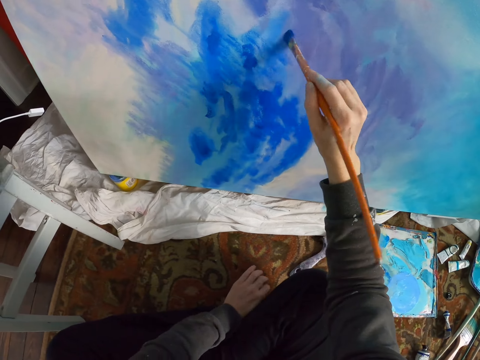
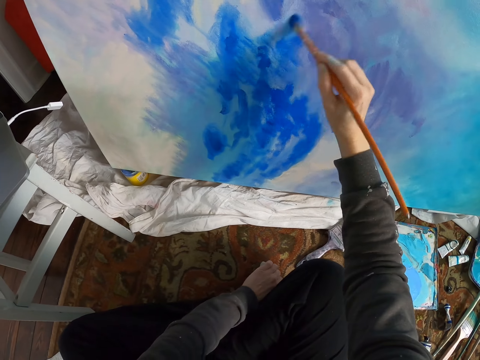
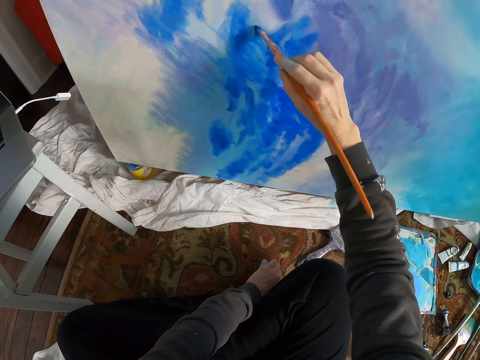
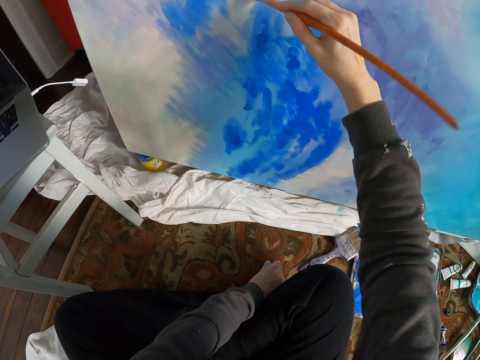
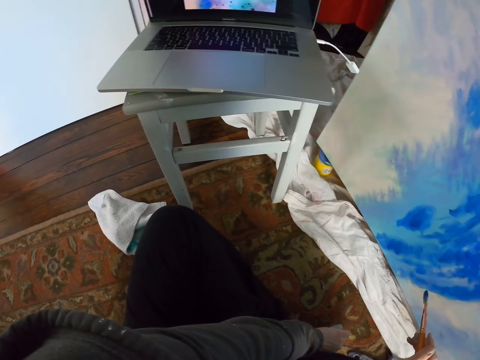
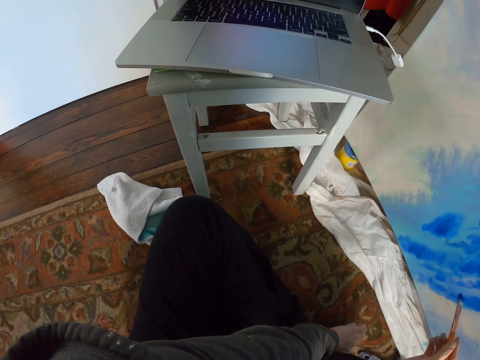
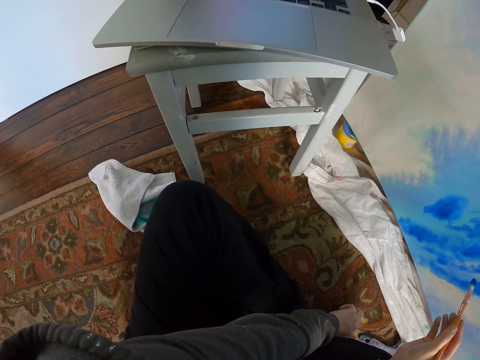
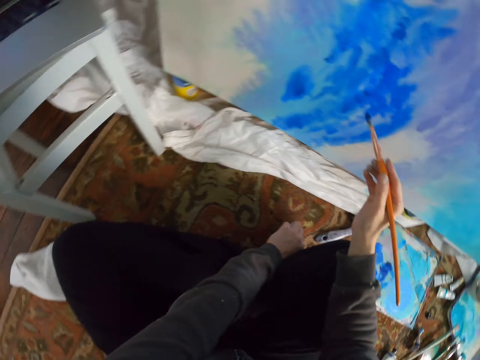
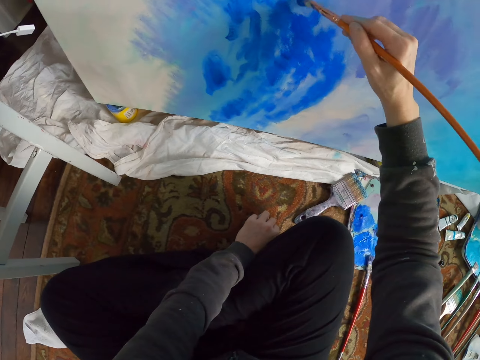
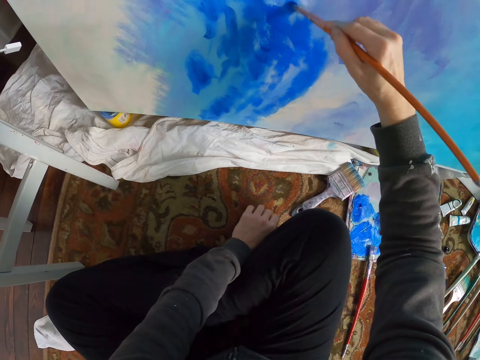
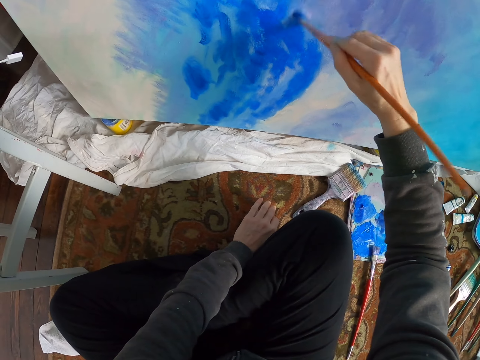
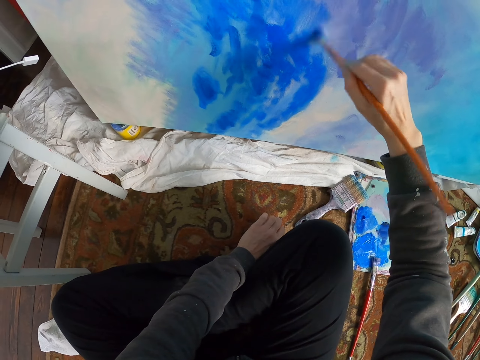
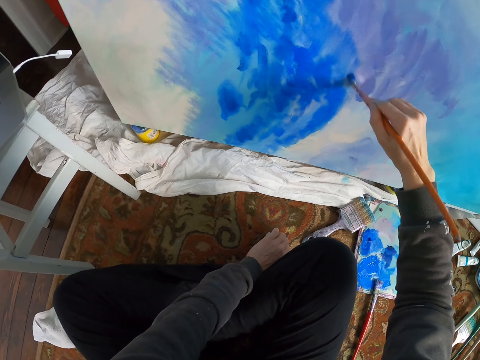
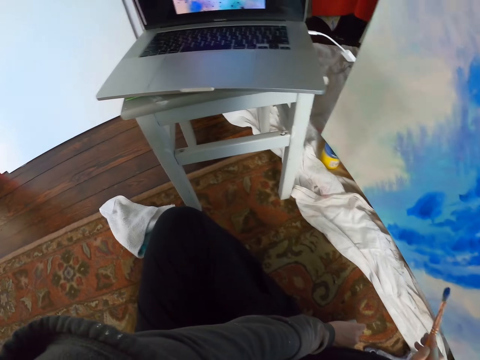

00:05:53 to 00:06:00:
The camera wearer paints the wall. They look around. They paint the wall.

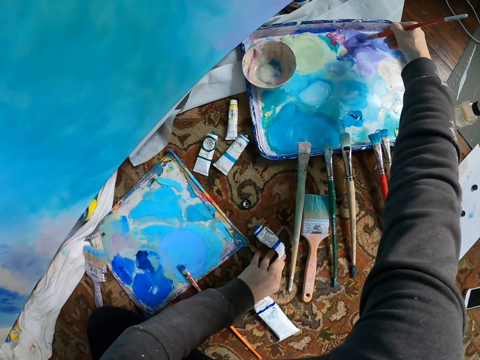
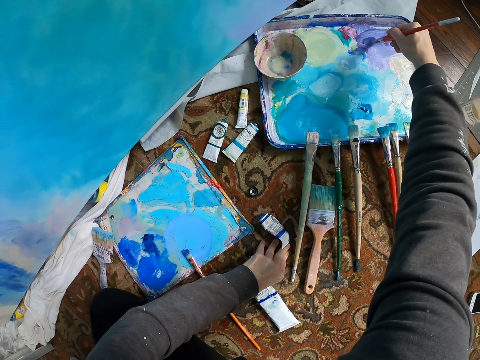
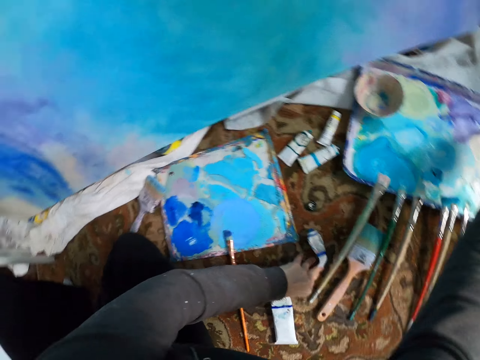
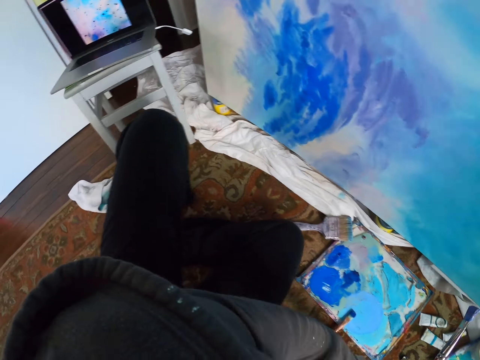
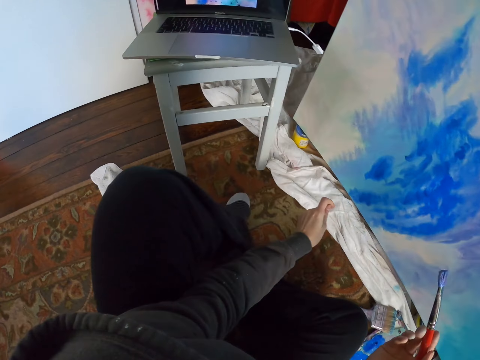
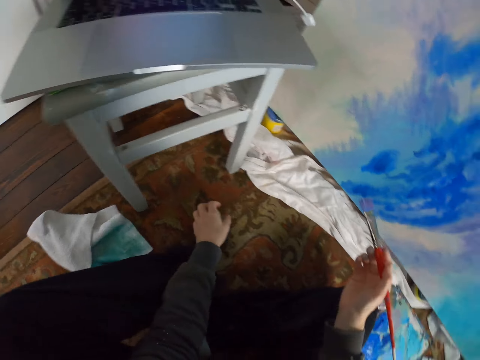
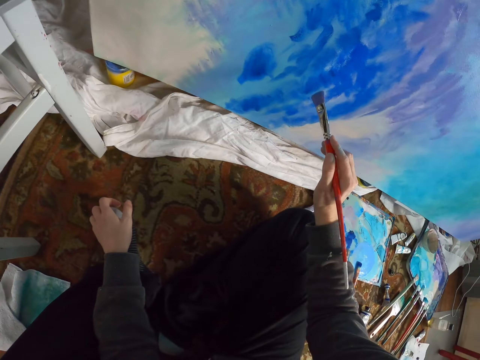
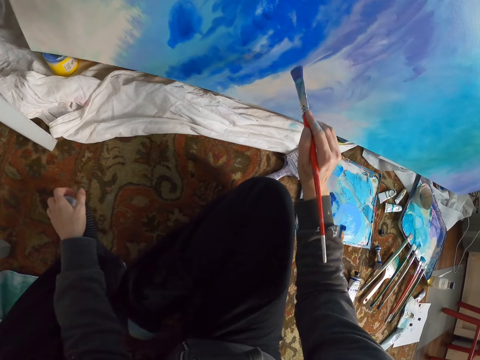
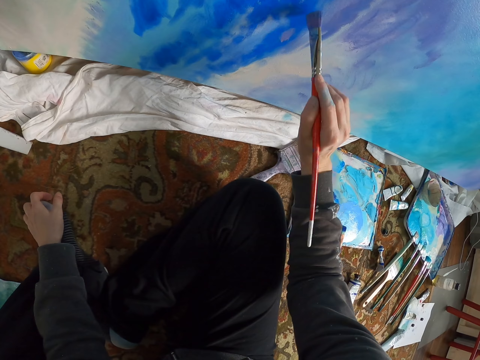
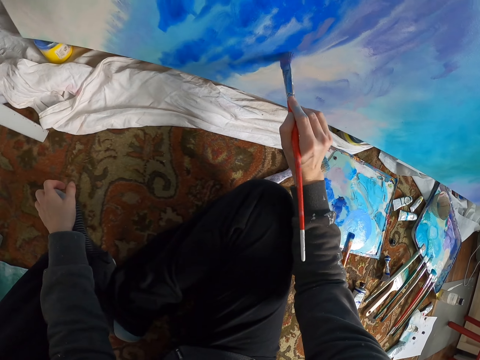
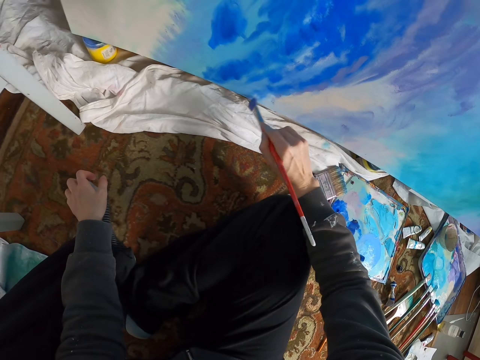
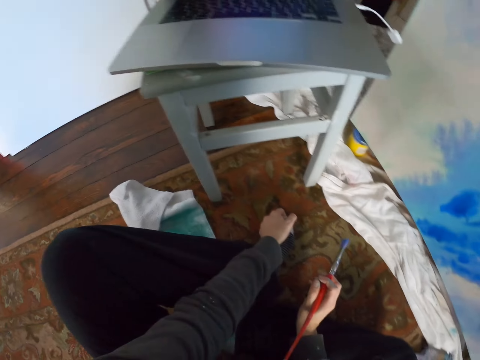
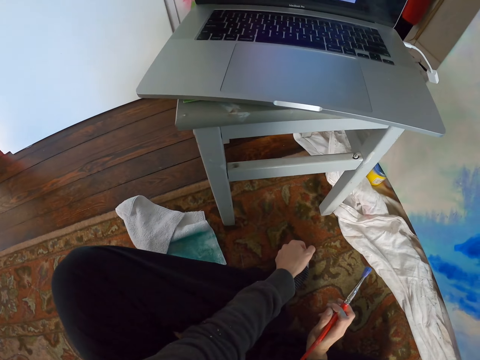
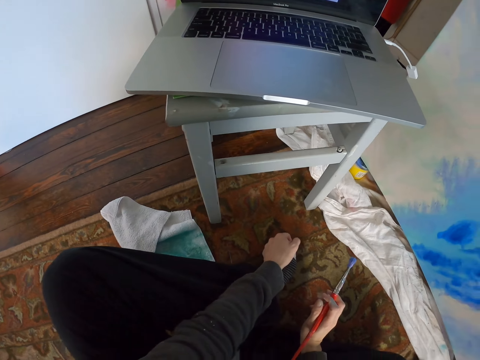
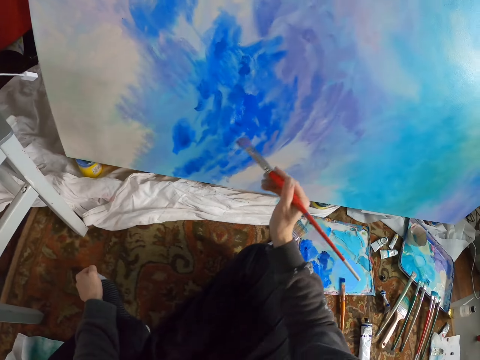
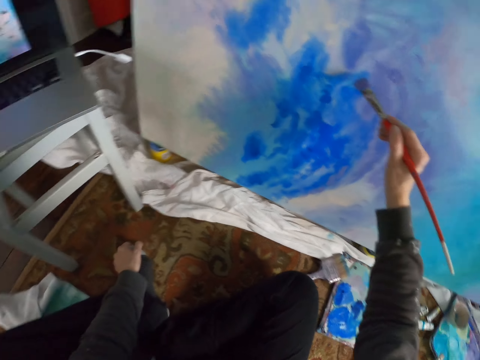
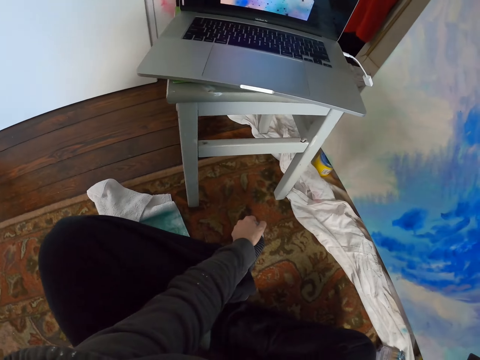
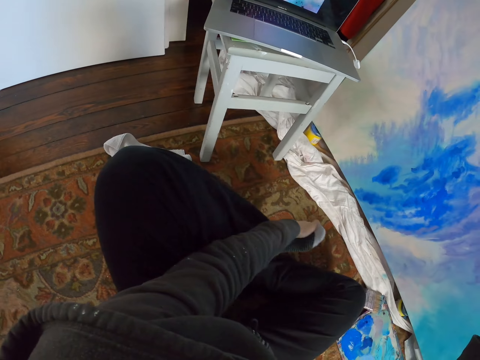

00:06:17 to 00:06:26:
The camera wearer rubs the brush in the color. They look around. They paint the wall. They look around.

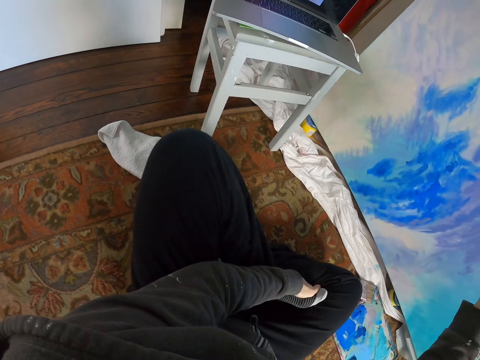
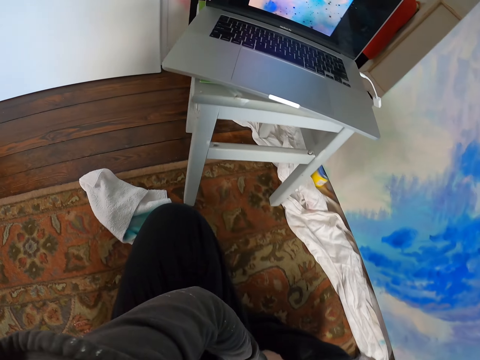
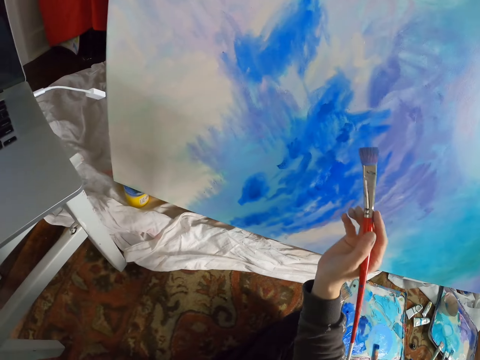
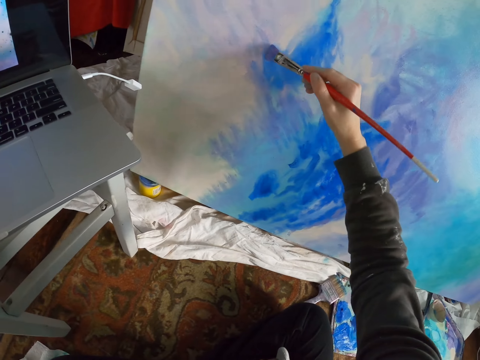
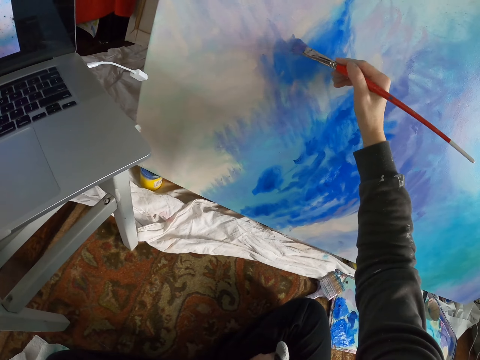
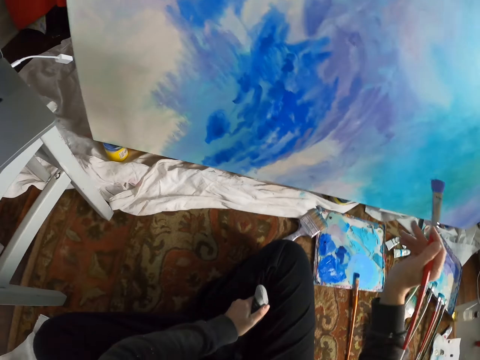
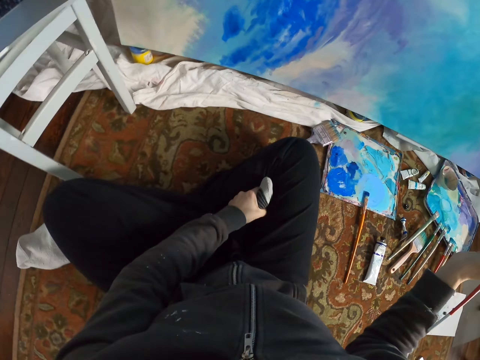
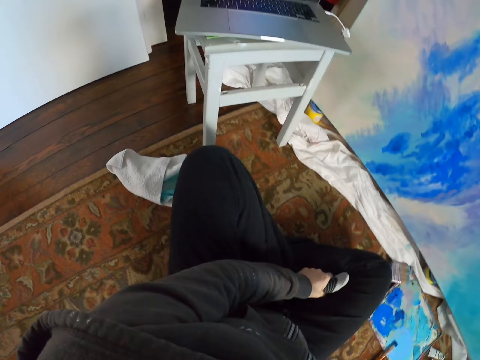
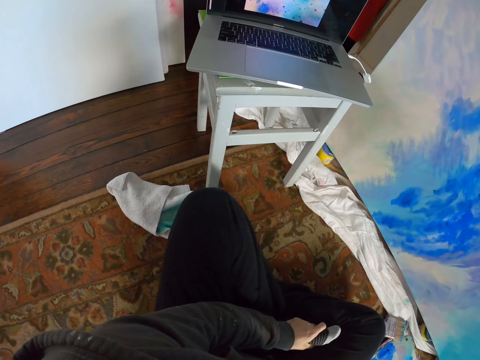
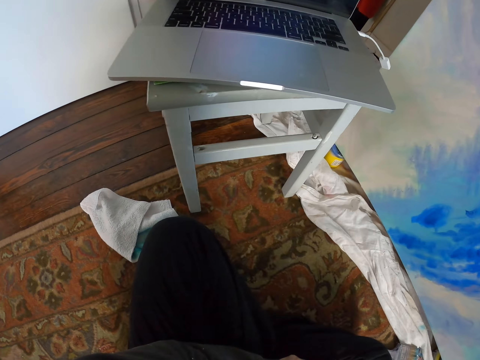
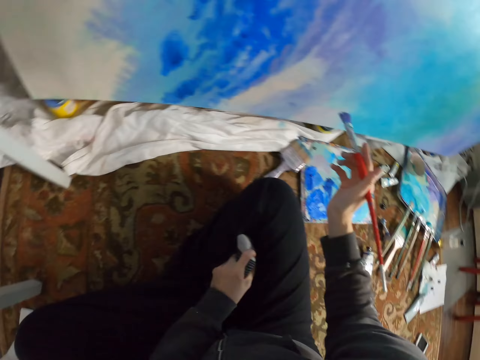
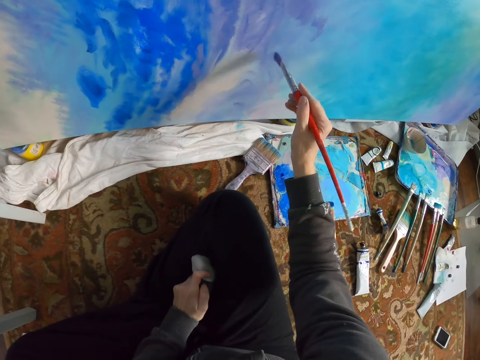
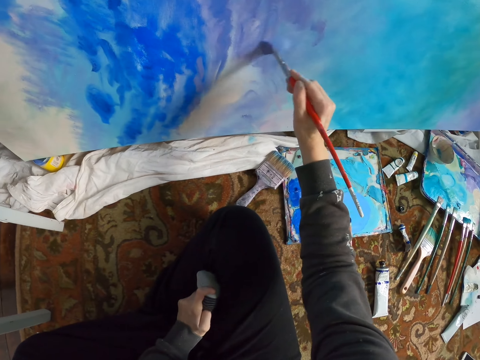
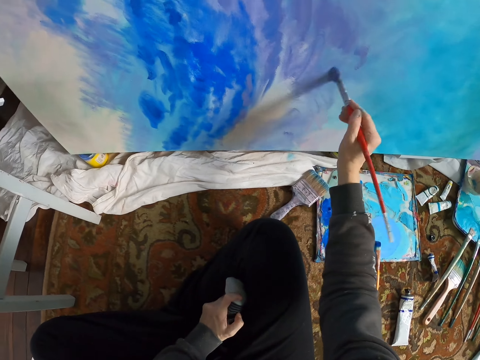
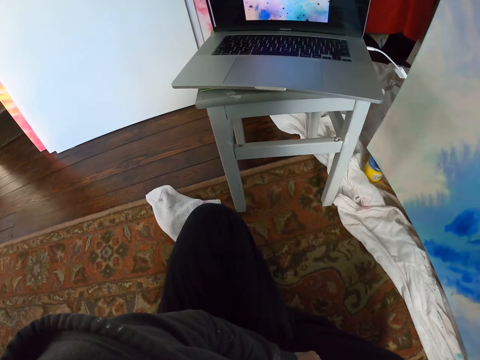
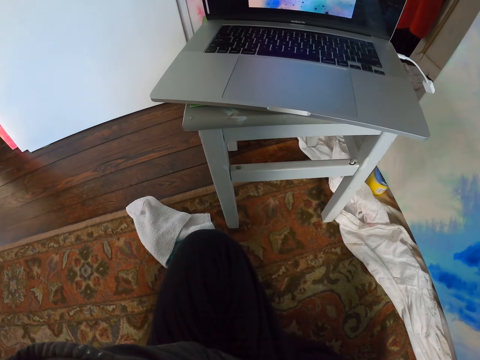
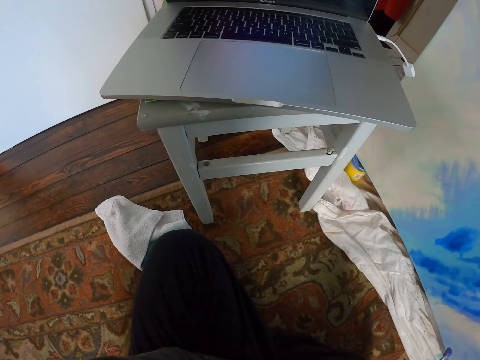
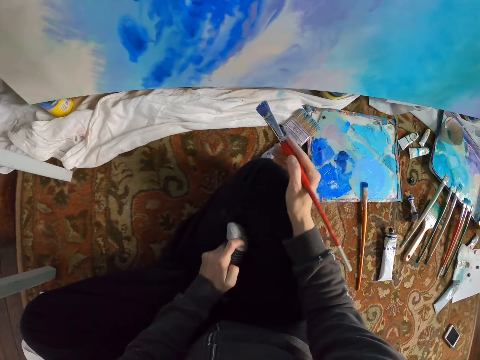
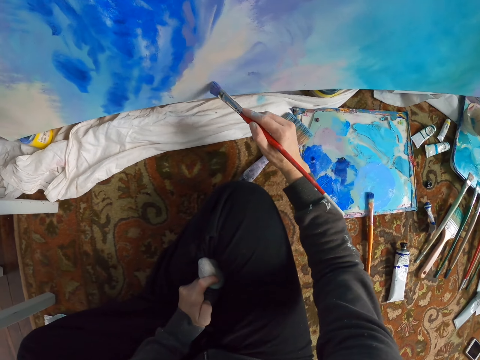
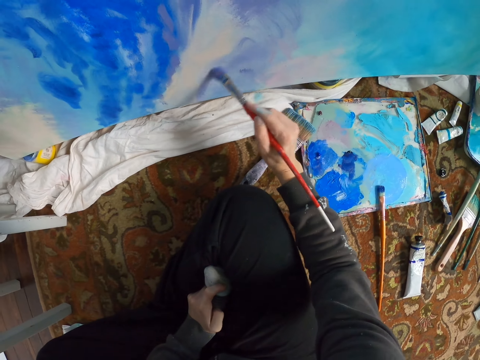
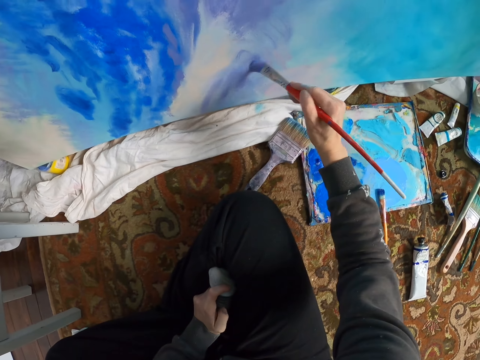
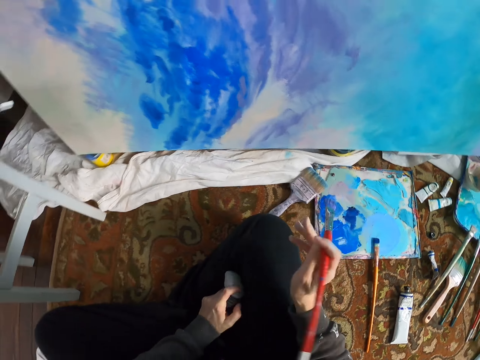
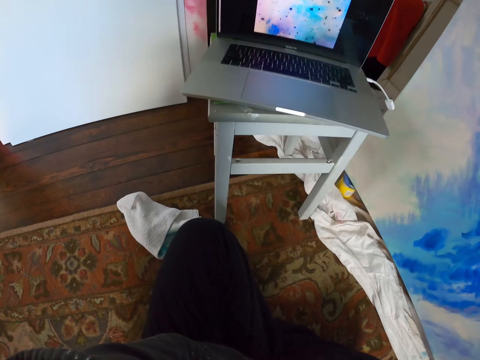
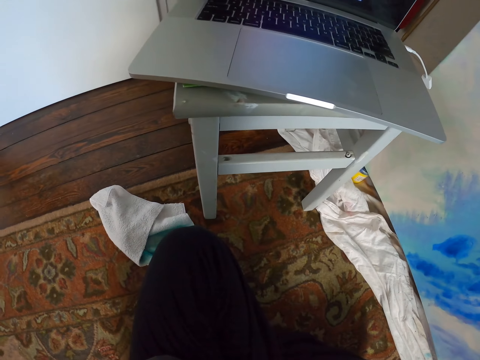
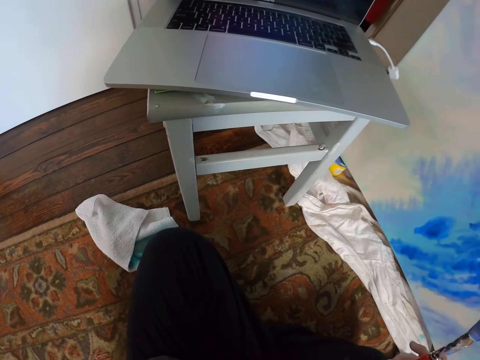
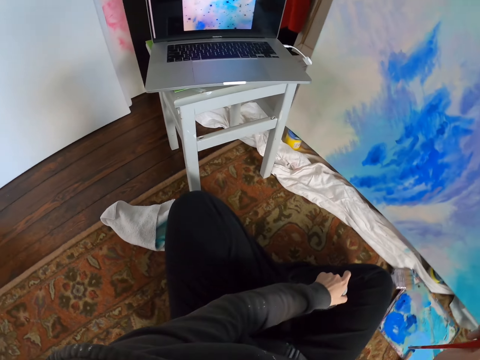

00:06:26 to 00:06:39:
The camera wearer paints the wall. They stare at the wall. They paint the wall. They look around.
